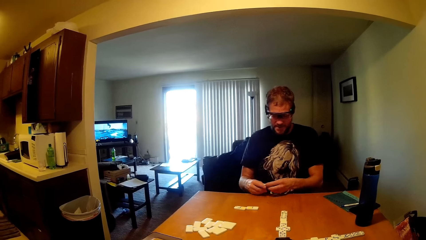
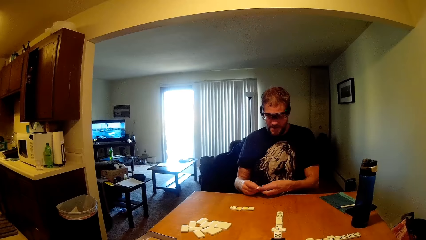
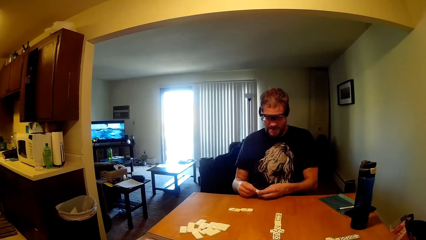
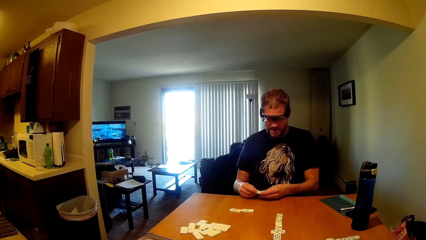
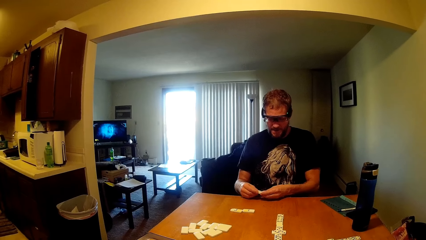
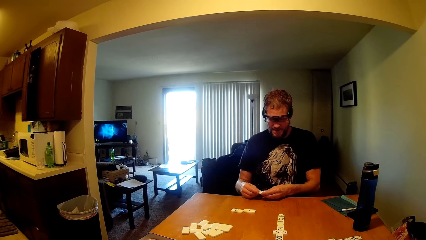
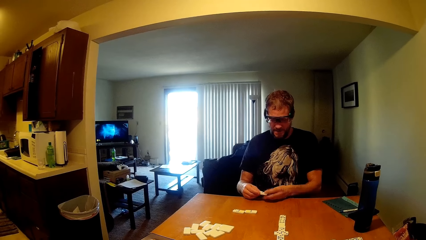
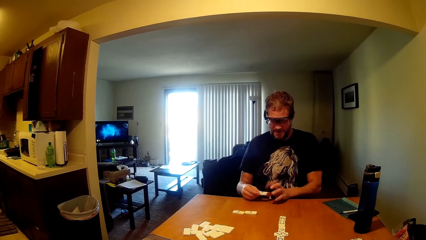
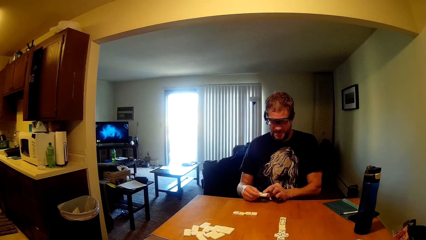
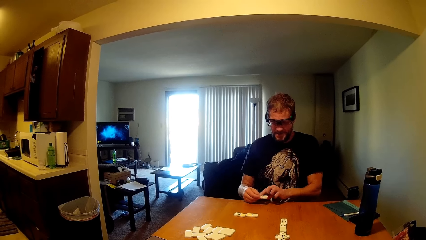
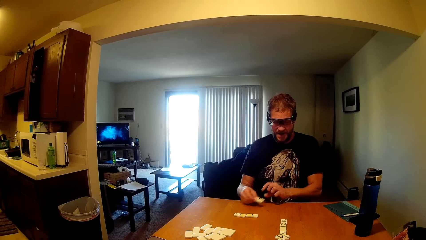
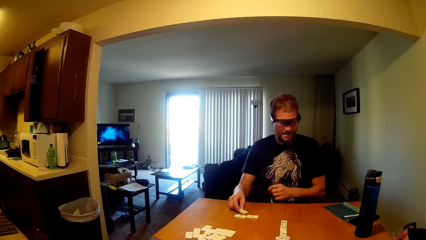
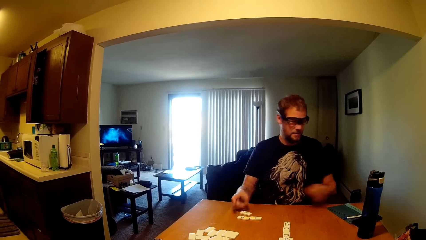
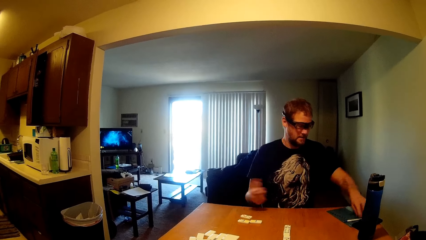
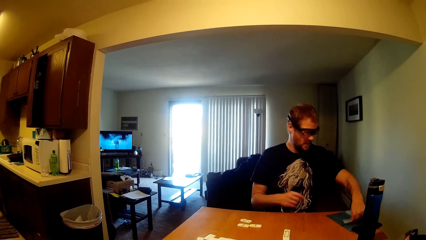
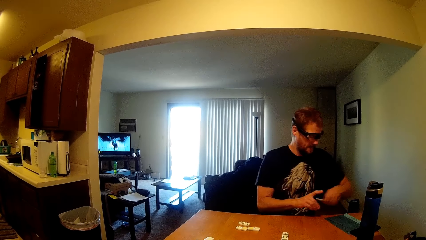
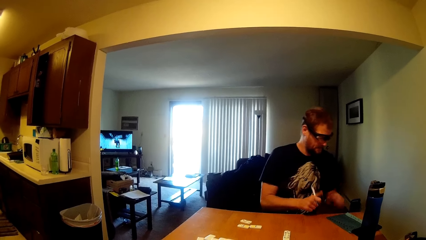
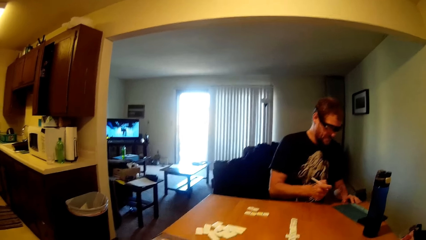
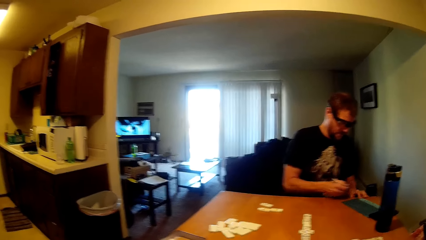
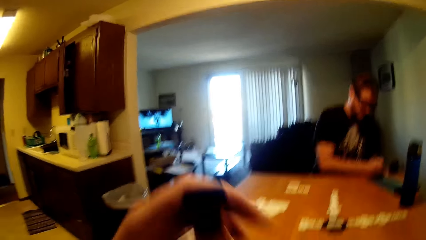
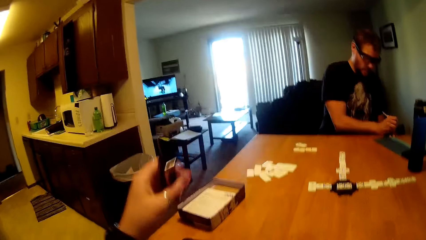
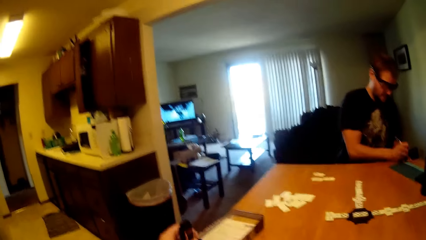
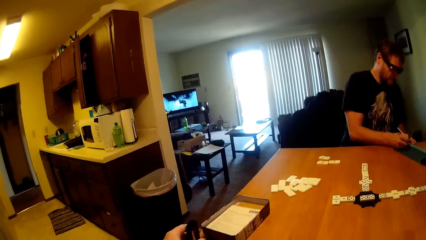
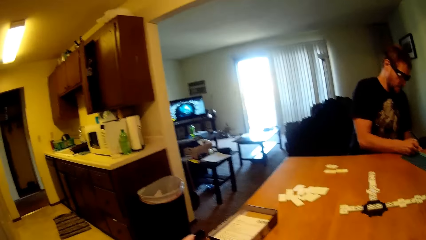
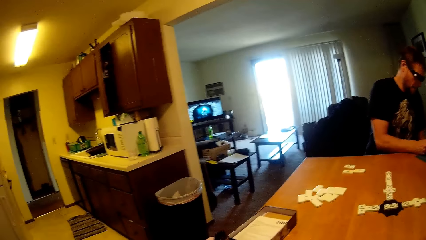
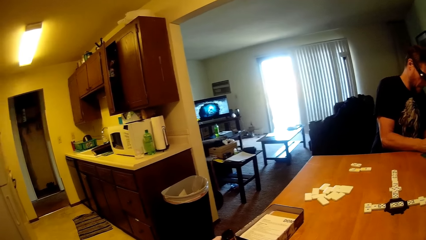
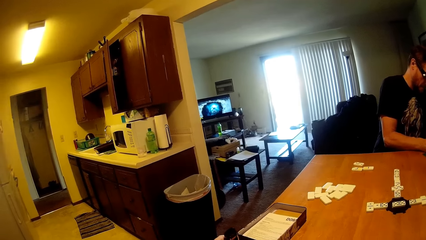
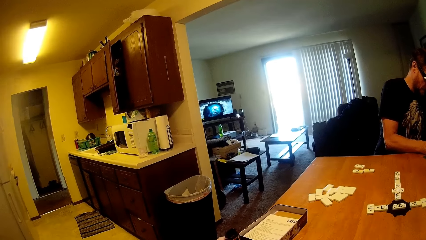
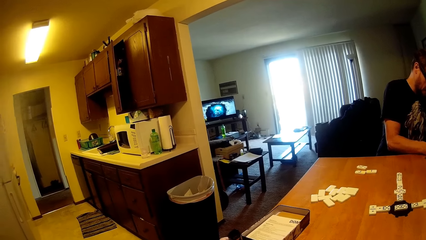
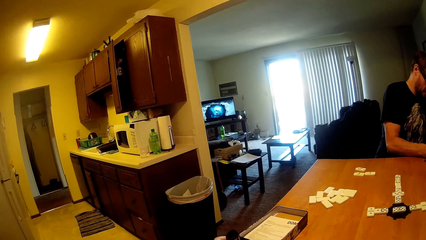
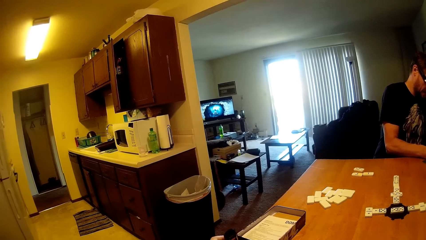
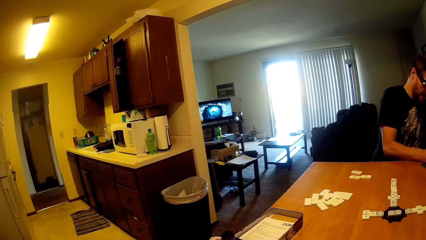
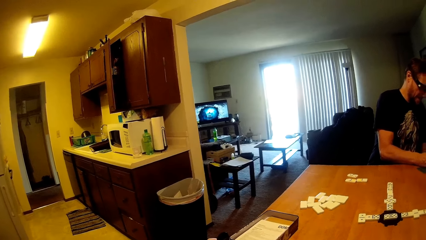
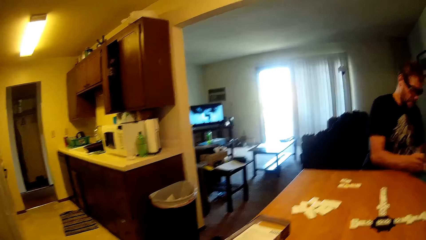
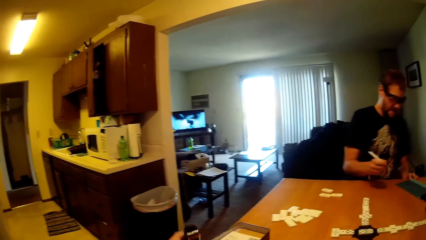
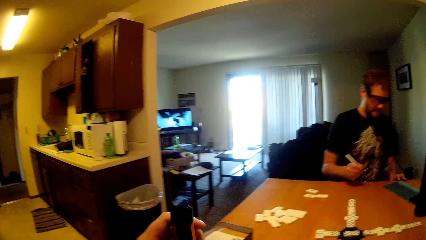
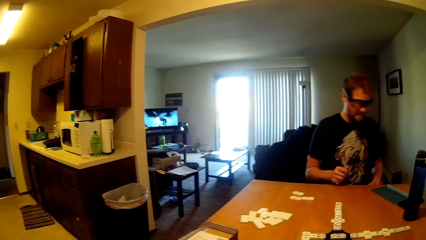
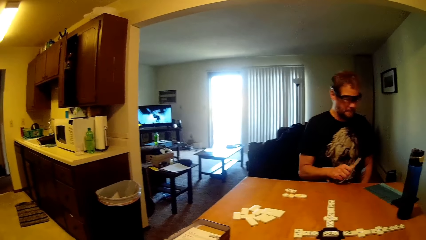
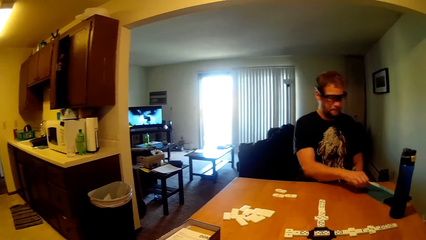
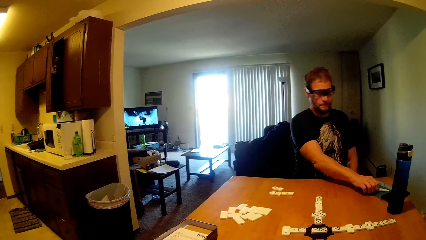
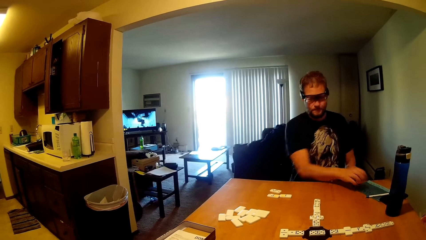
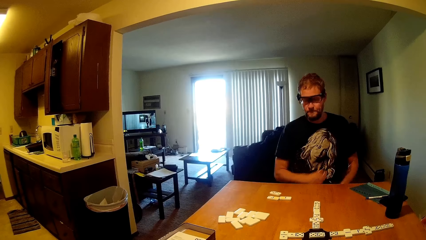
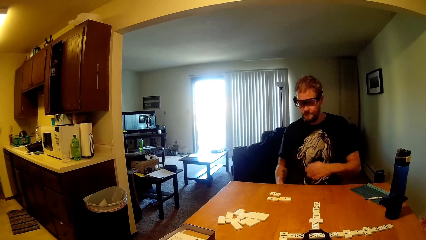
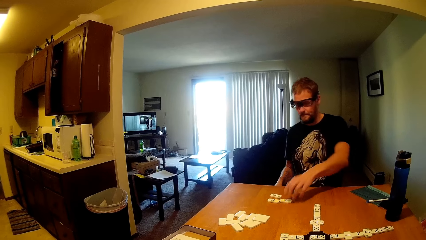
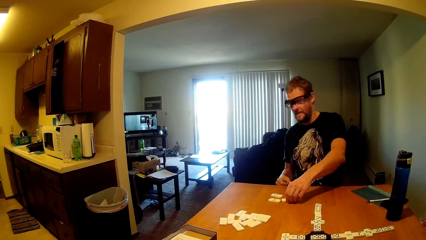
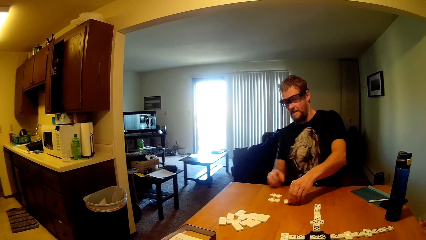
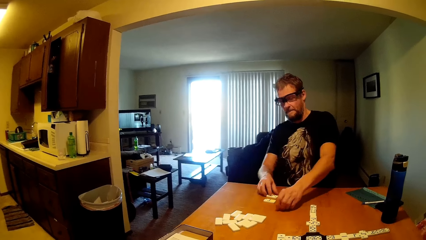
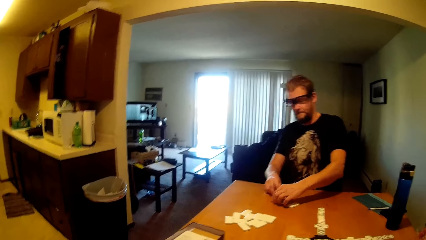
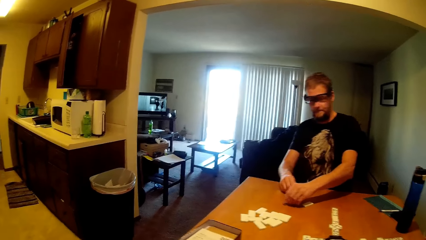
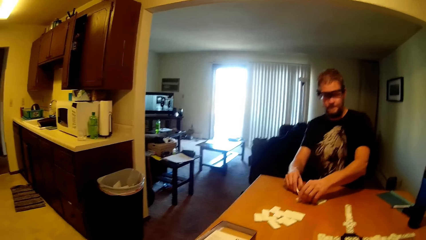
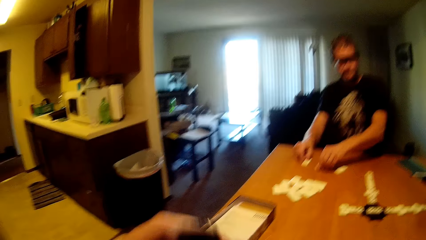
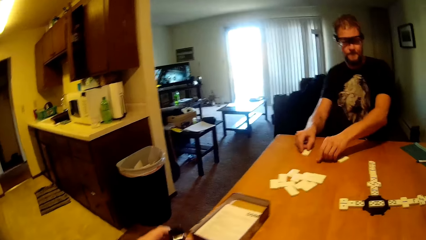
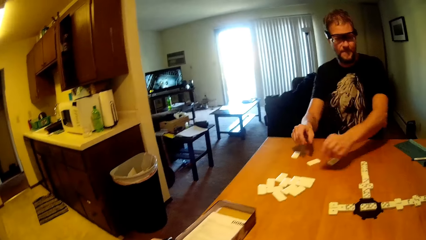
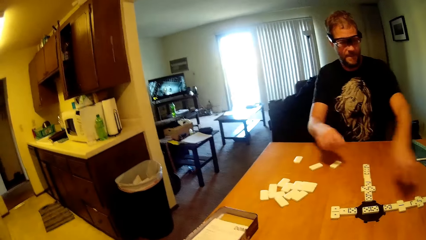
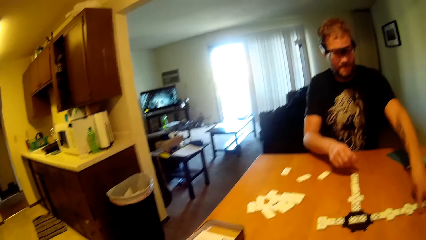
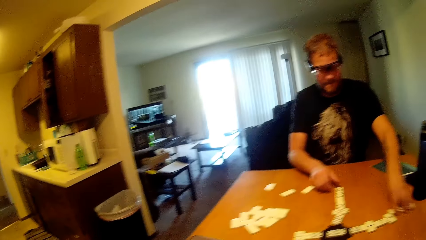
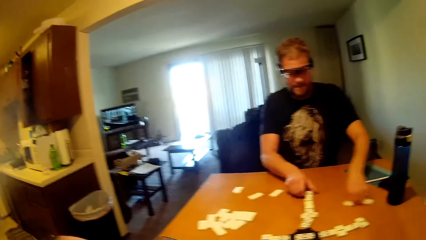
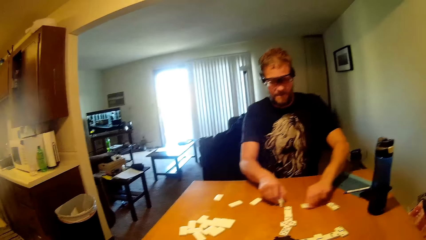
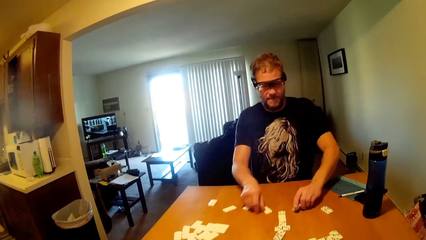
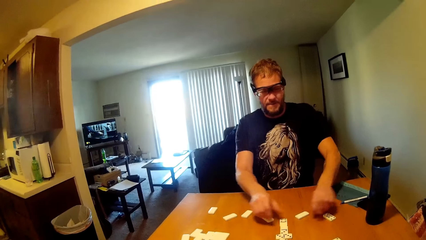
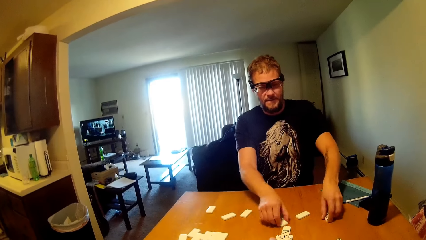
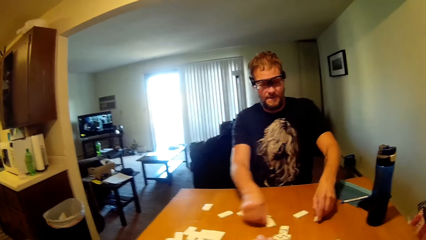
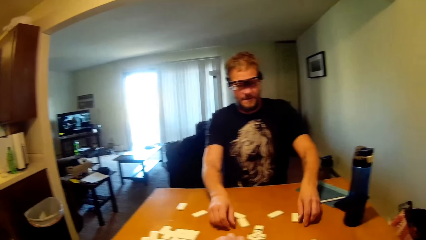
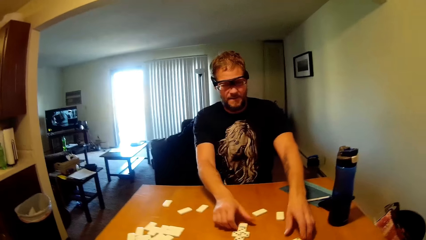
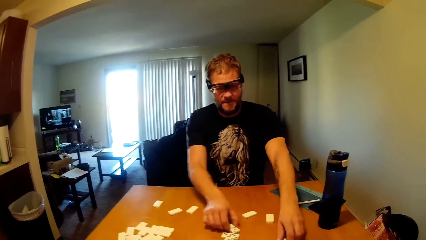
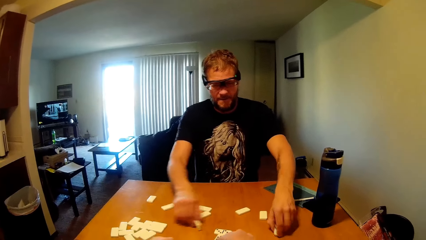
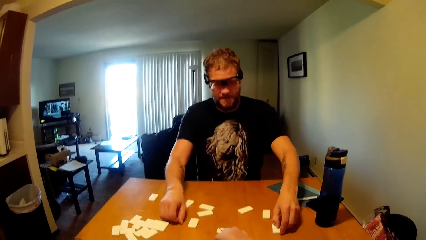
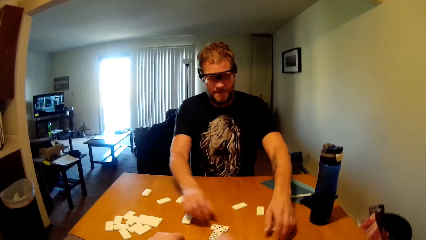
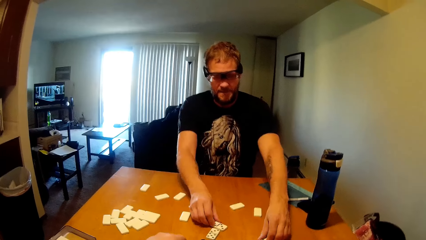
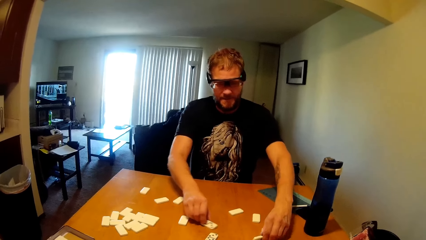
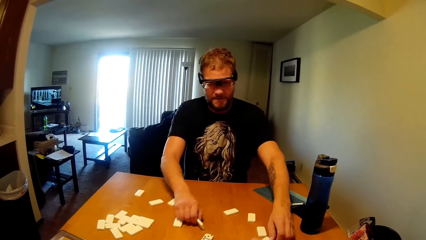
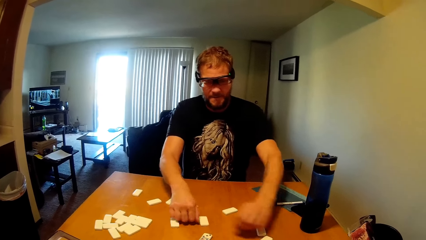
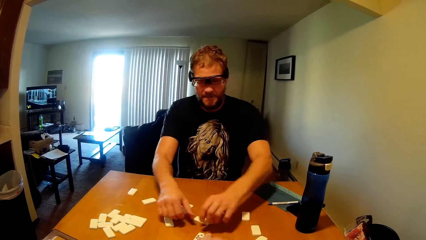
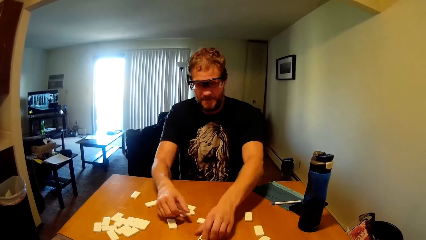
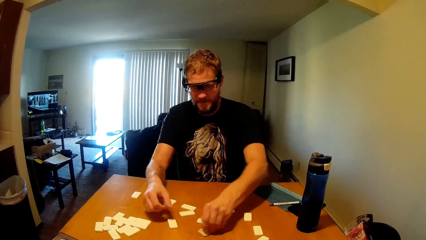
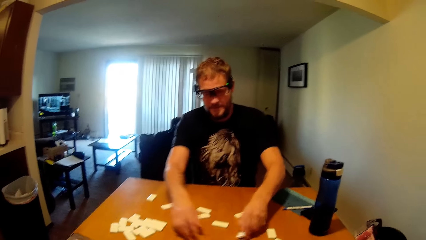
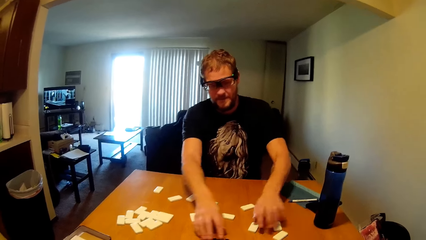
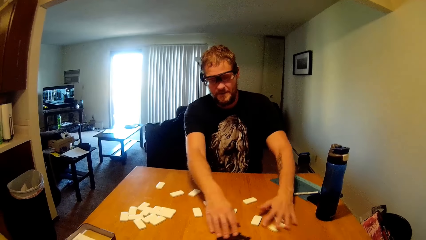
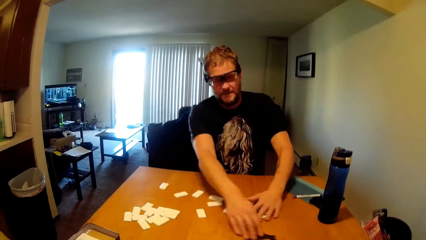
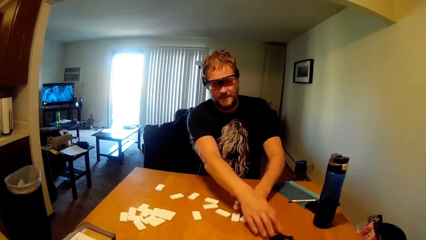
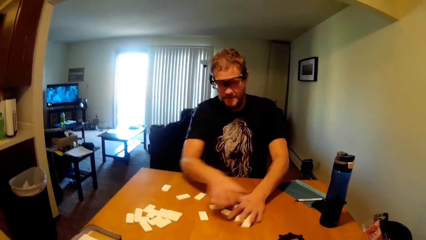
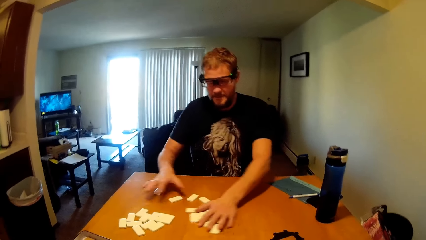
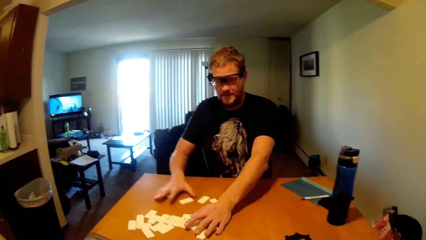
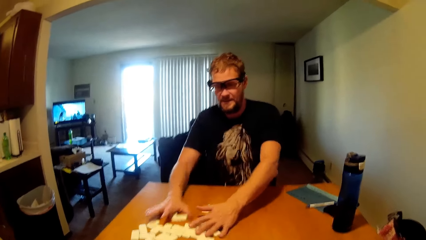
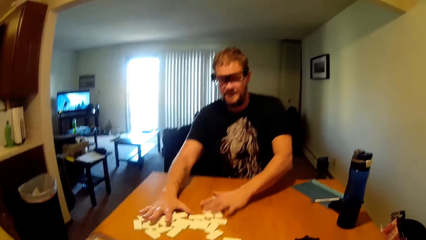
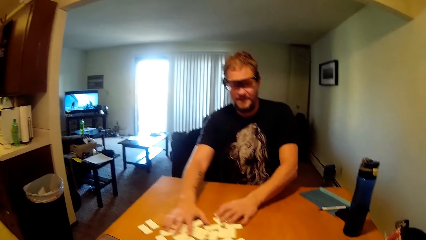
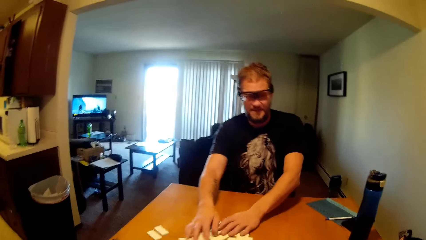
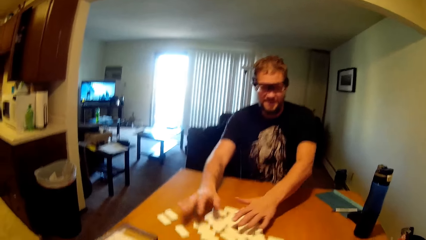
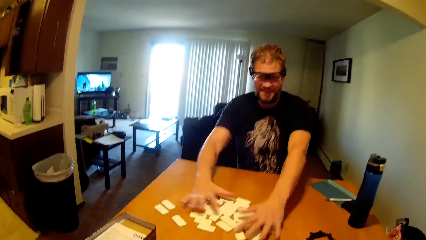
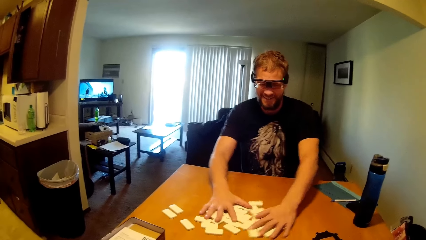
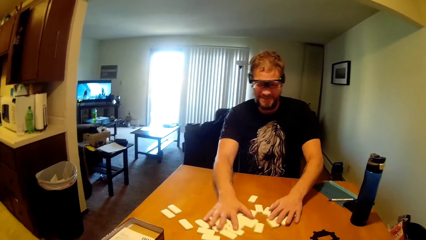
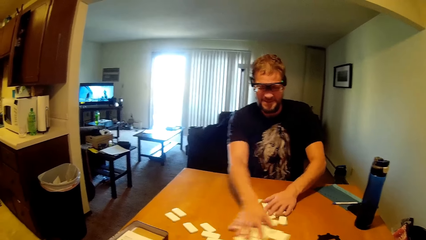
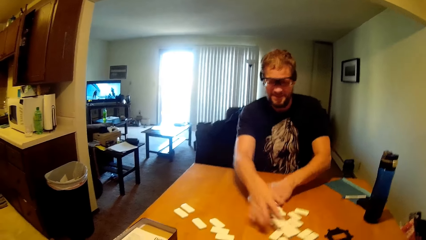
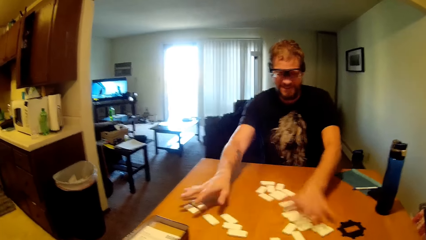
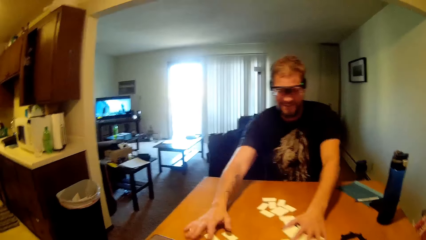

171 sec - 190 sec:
A man holds a game piece, taps the game piece, drops the game piece and picks up a pen. The camera wearer moves a hand and picks up a bubbler. The man places the pen on the book. The man touches the game piece and moves the game piece. The camera wearer drops the bubbler. The man moves the game piece again. The man spreads the game pieces and mixes the game pieces.
